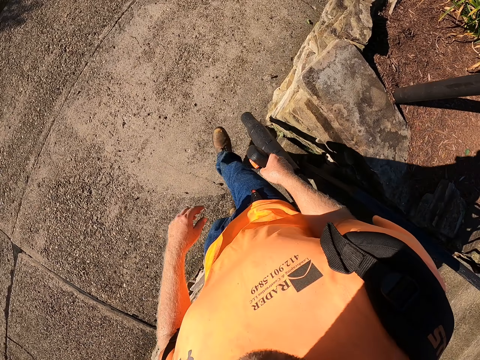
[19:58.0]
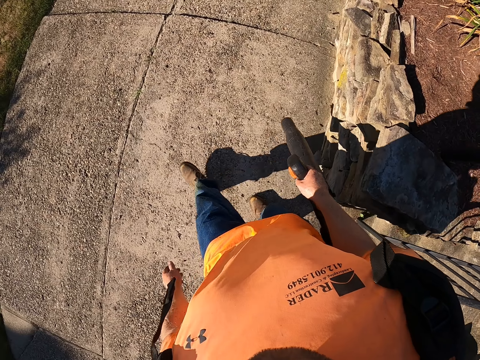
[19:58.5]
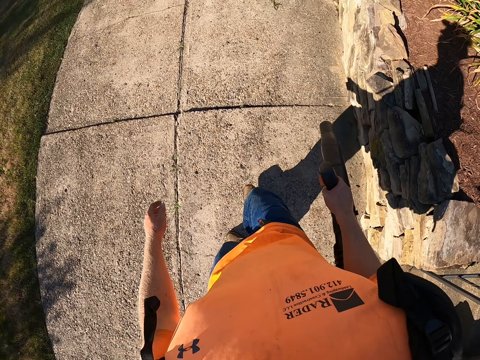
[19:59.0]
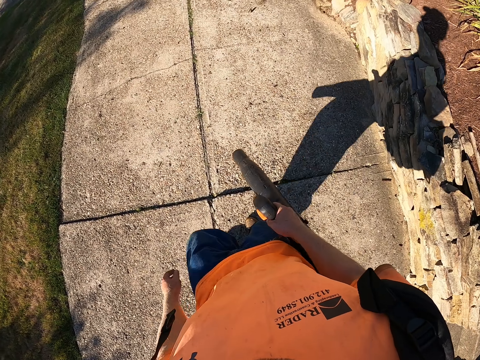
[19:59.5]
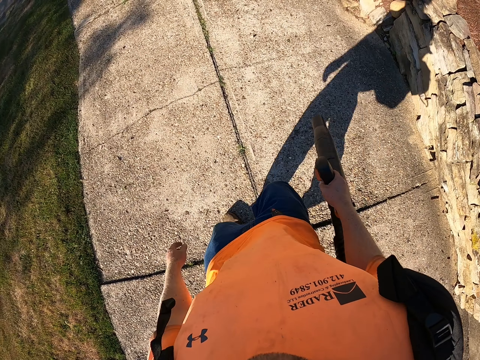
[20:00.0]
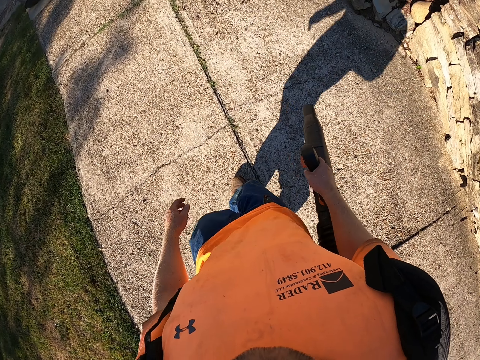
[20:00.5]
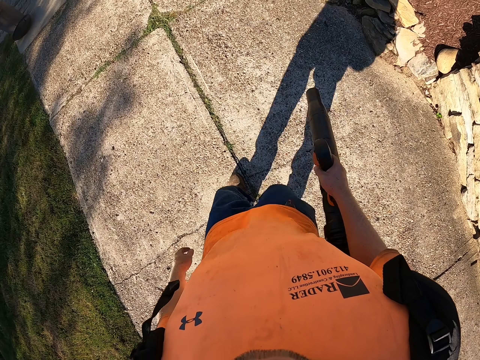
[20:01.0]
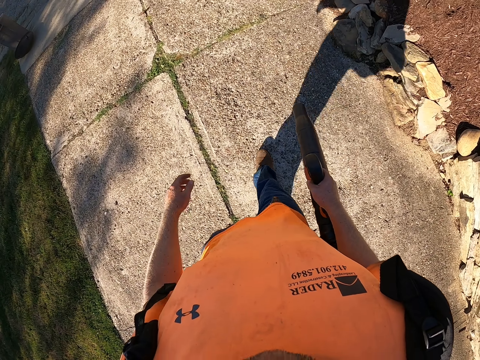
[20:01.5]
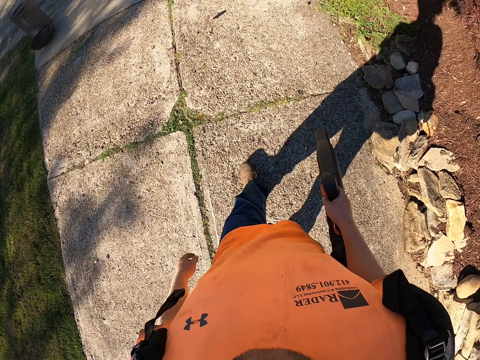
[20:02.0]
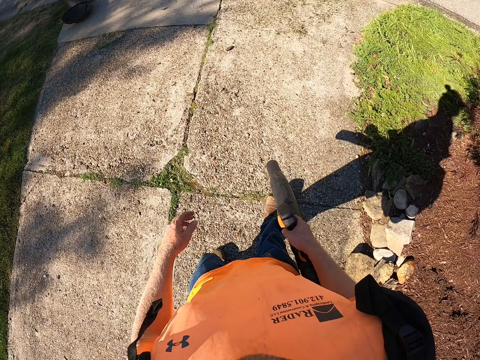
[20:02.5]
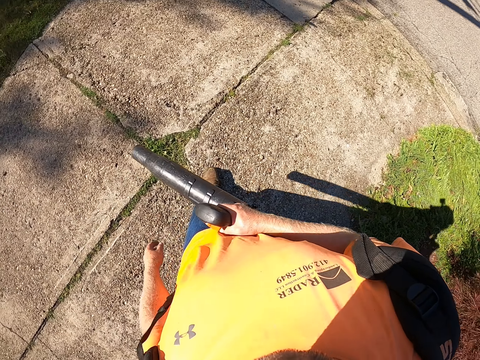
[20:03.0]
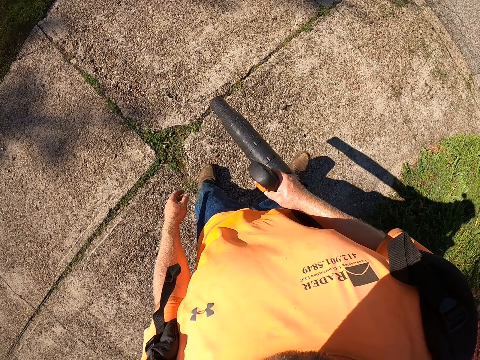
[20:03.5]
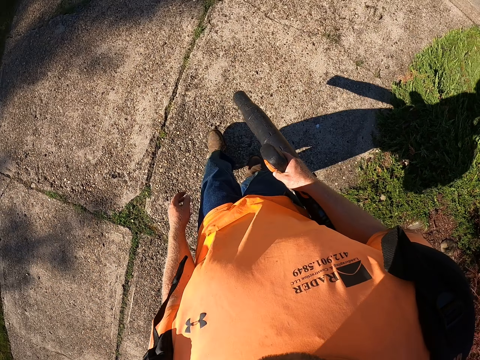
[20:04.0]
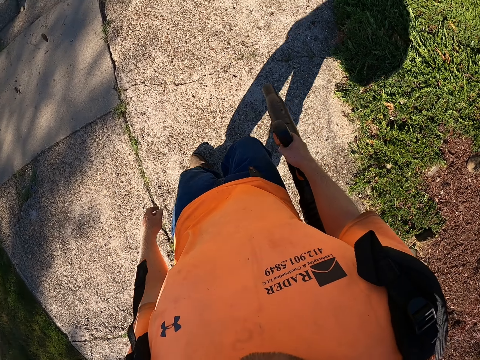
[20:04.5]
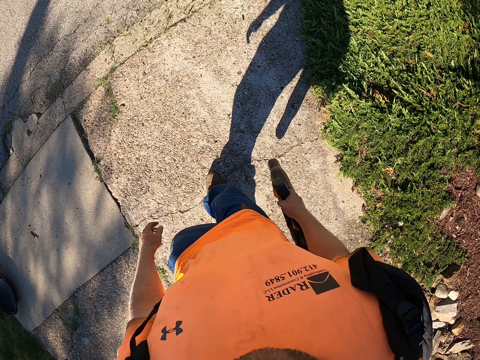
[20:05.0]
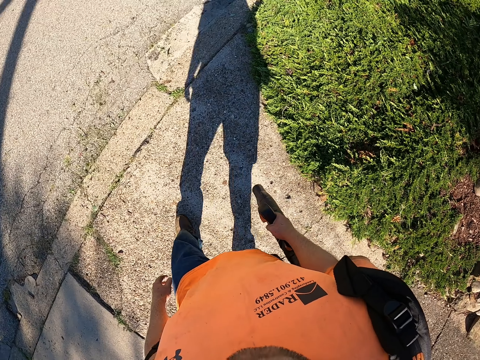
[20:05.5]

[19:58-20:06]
The camera wearer cleans the ground with the leaf blower in his right hand. He blows wind on the pavement with the wind blower.

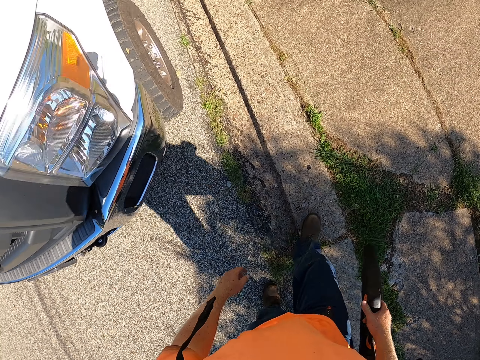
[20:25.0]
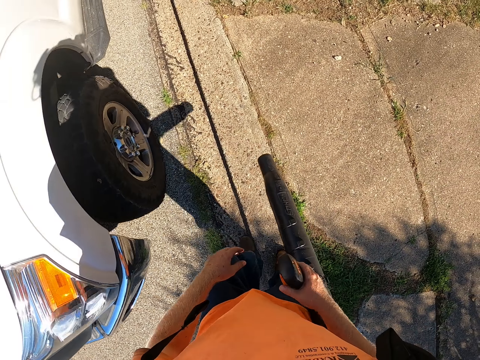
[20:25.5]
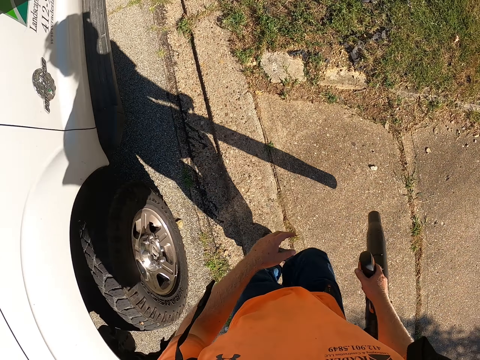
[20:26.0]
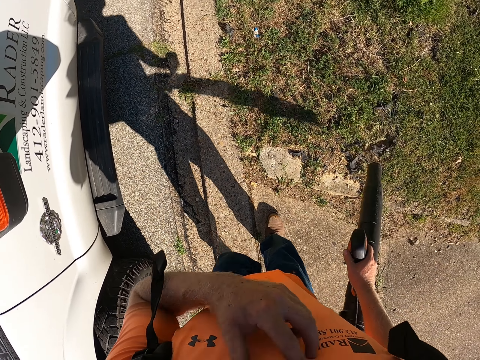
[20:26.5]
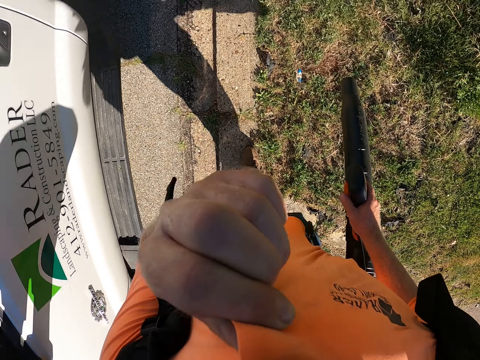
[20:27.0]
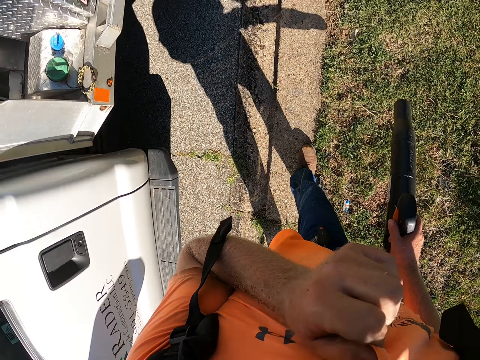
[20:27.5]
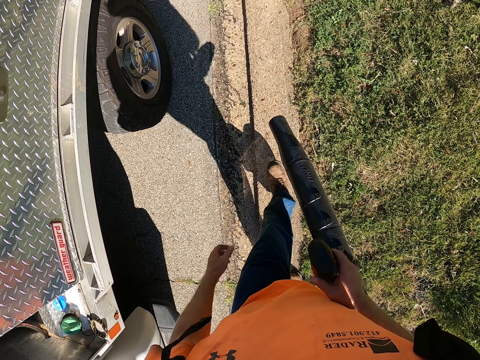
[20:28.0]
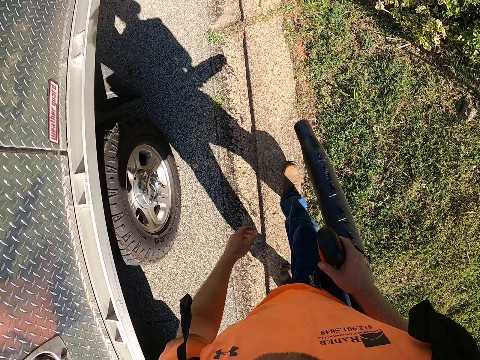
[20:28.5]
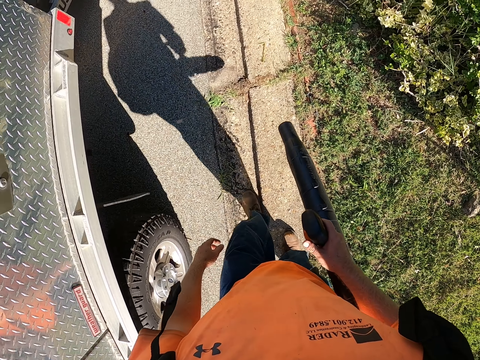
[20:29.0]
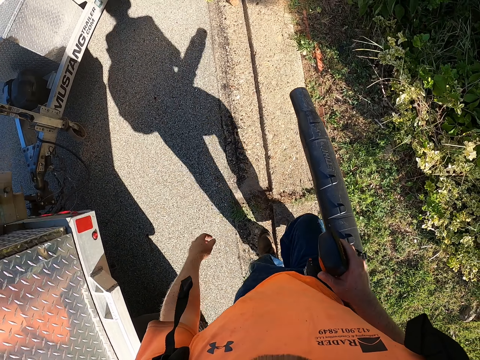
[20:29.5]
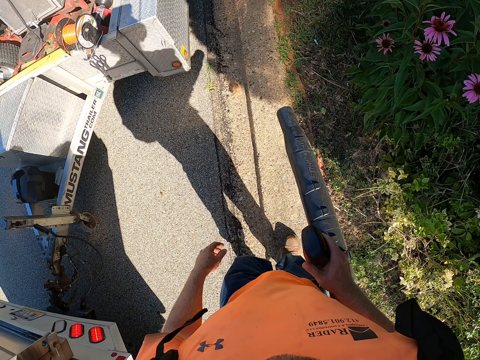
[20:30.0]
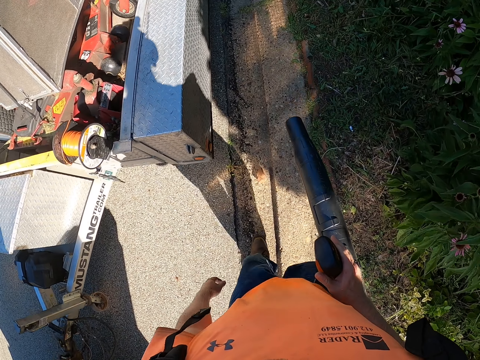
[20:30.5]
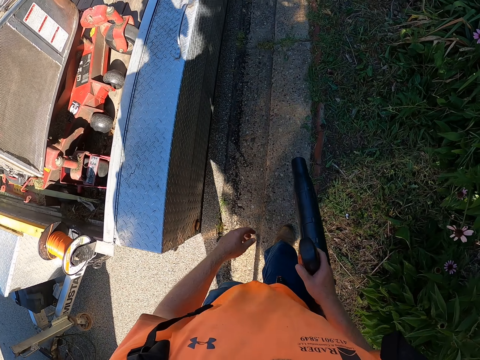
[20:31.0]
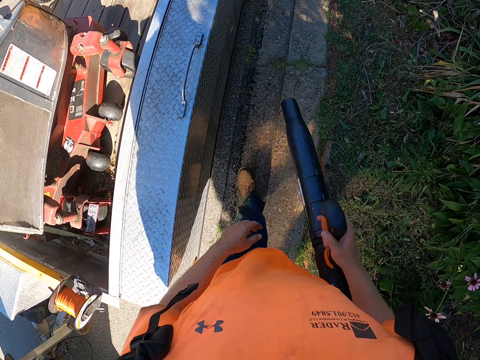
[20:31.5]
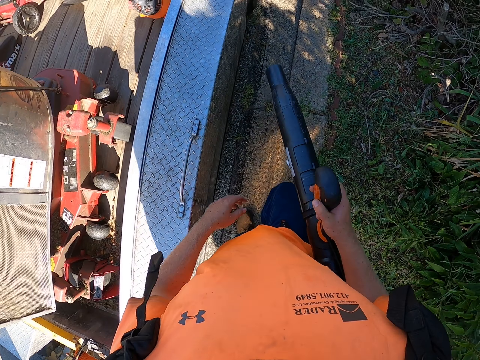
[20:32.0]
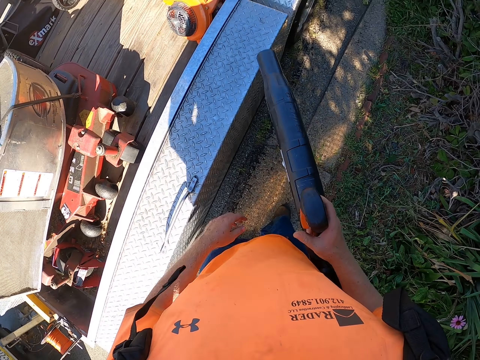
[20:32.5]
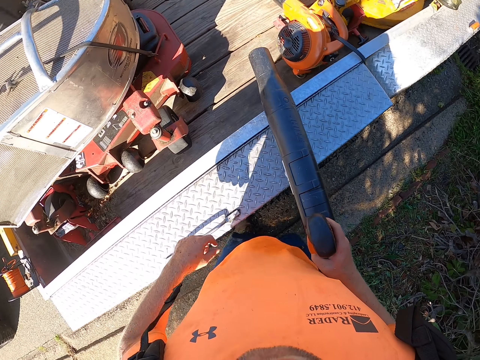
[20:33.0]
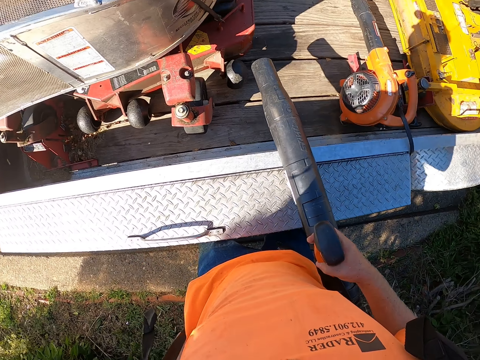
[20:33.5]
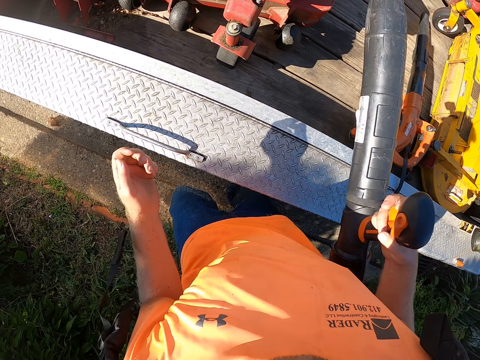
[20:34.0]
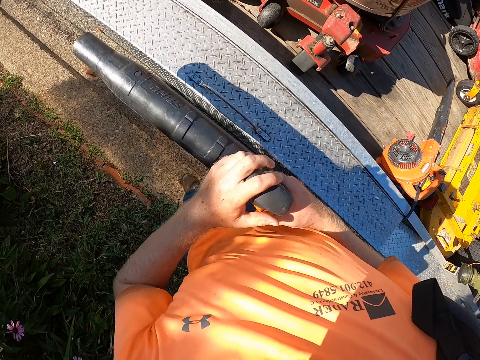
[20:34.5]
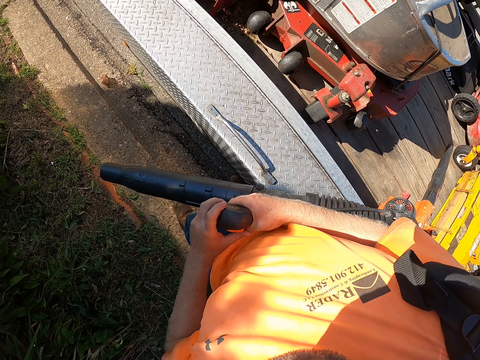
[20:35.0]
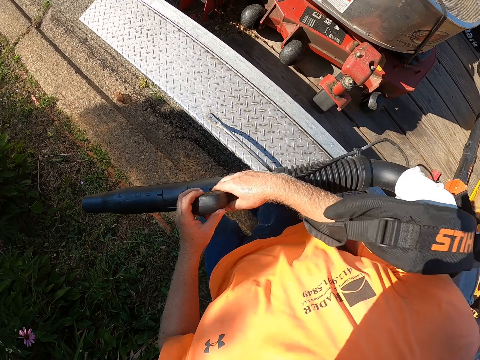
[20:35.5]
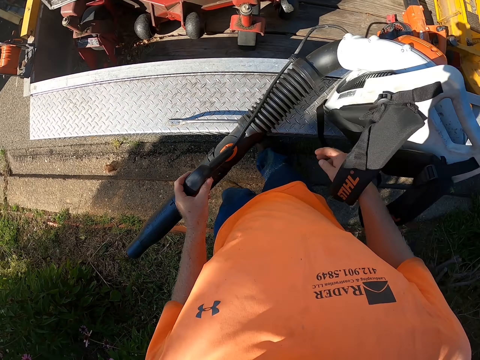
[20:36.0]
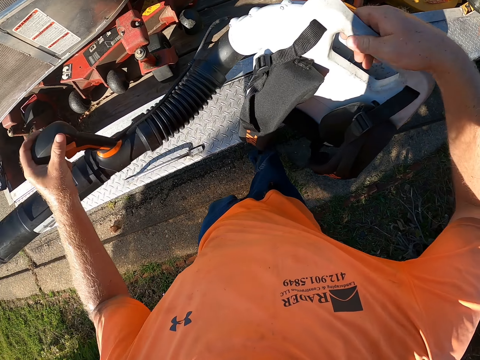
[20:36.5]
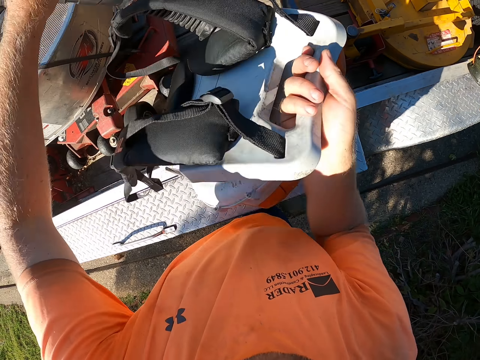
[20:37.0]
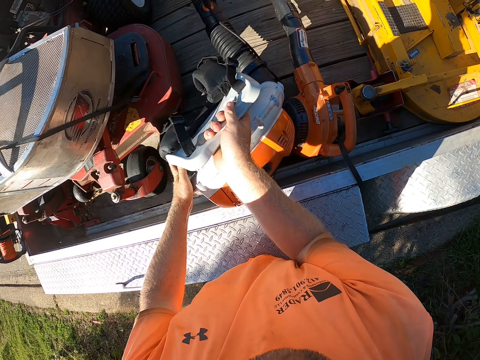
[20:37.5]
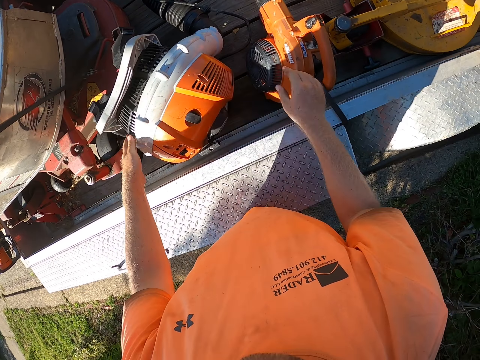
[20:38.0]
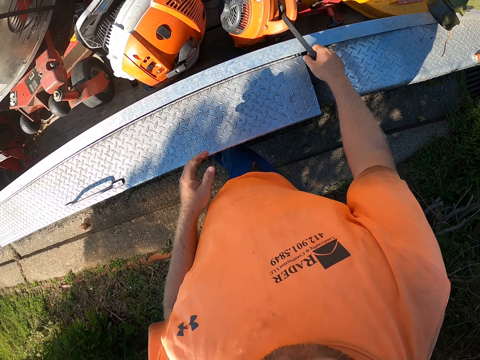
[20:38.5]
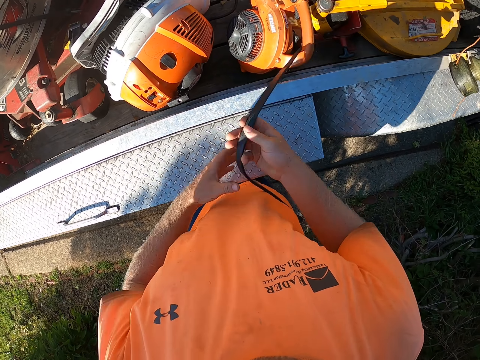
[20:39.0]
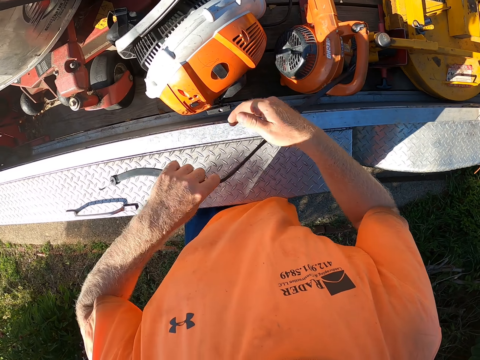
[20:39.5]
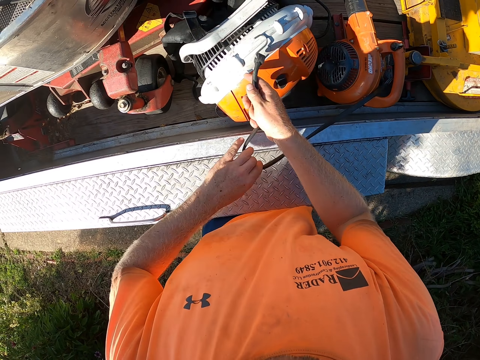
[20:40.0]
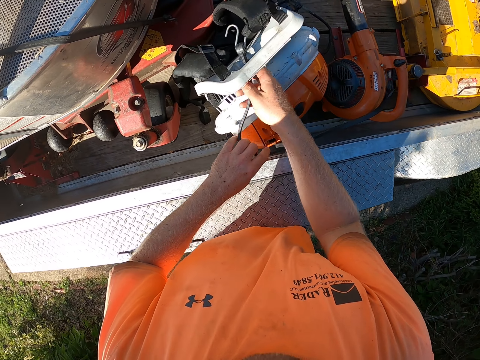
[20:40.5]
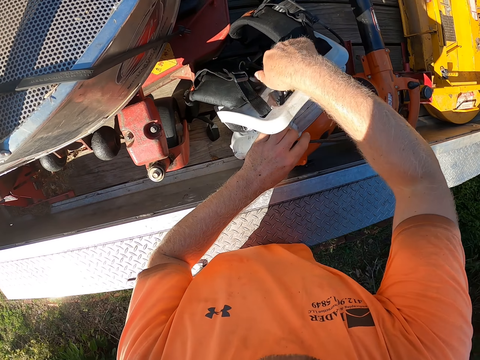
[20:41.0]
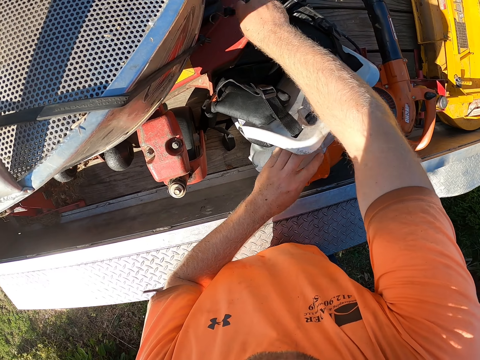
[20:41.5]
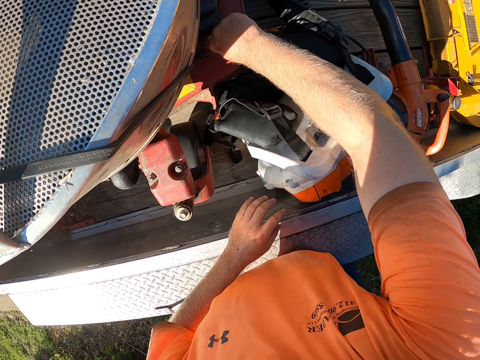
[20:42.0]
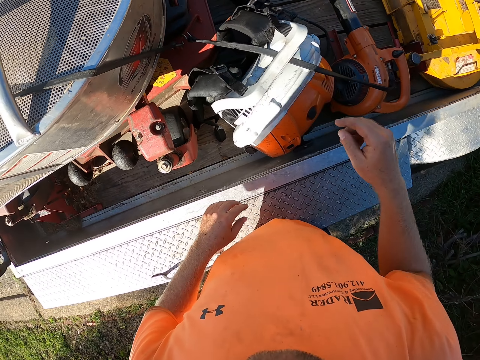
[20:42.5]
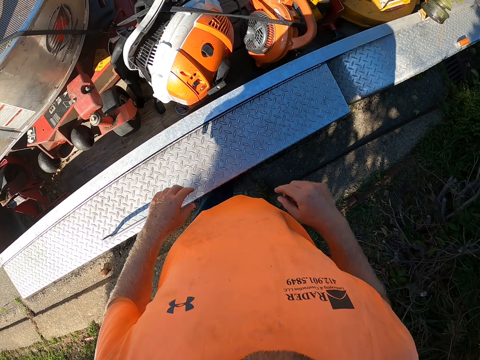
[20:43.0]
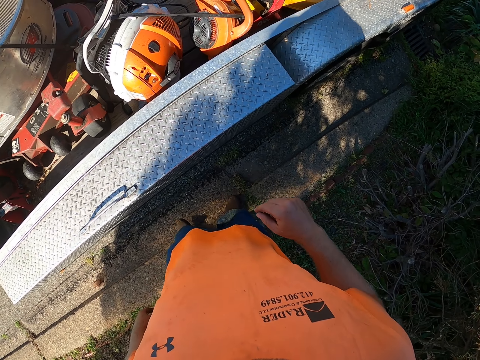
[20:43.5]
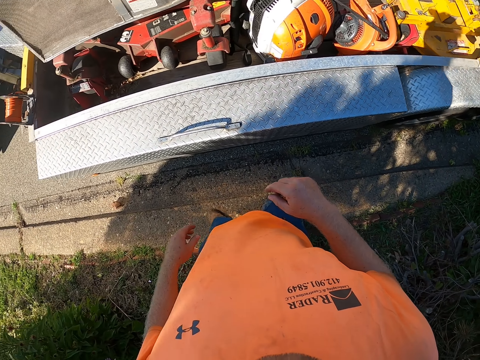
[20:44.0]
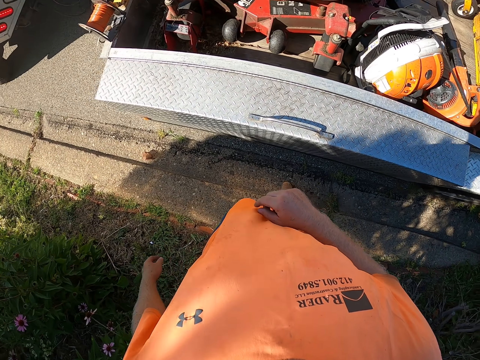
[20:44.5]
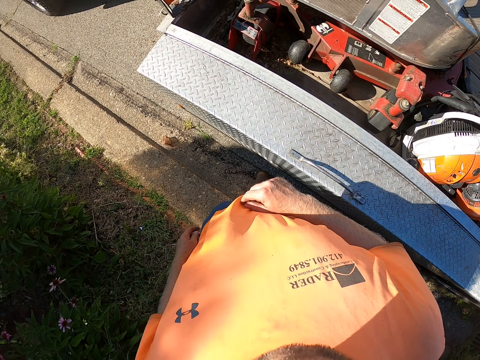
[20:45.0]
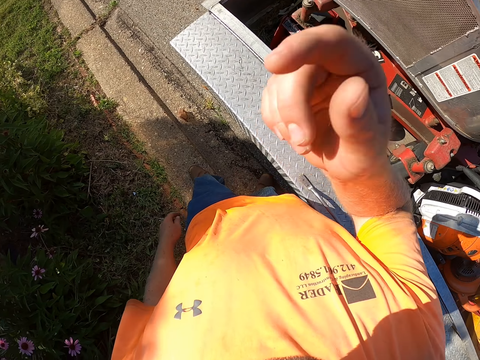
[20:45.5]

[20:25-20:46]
The camera wearer pulls his t-shirt with his left hand. He cleans his face with the t-shirt in his left hand. He removes his left hand from the leaf blower backpack. He holds the leaf blower with both hands. He places the leaf blower backpack on a truck with his right hand. He removes his right hand from the leaf blower backpack. He holds the leaf blower backpack with his right hand. He picks up the leaf blower backpack from the truck with his right hand. He places the leaf blower and the leaf blower backpack inside the truck with both hands. He holds a hook strap from the leaf blower with his right hand. He holds the hook strap from the leaf blower with both hands. He fixes the hook strap from the leaf blower around the leaf blower backpack with both hands.
